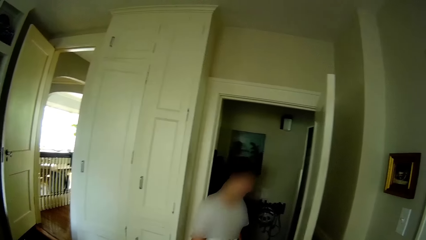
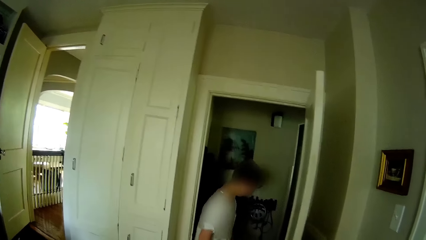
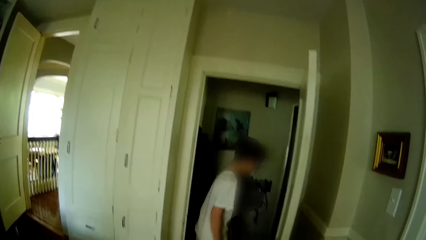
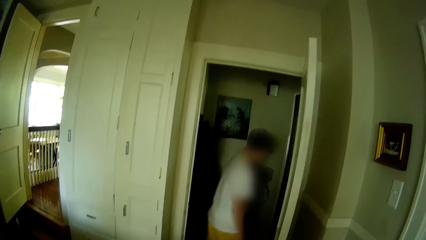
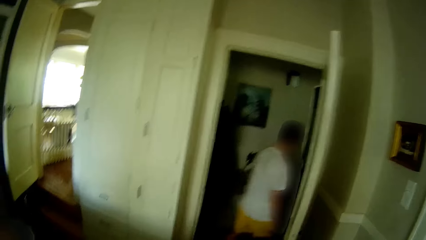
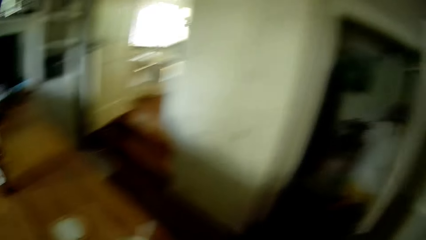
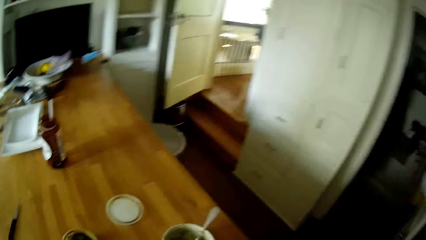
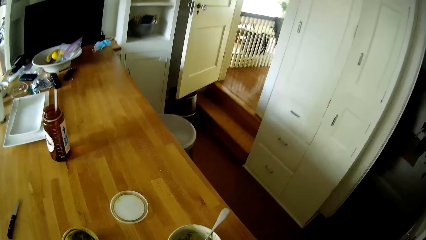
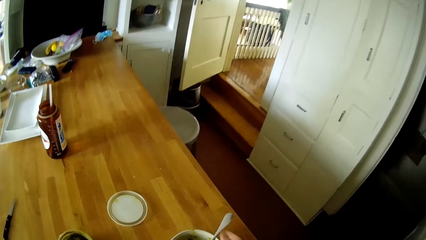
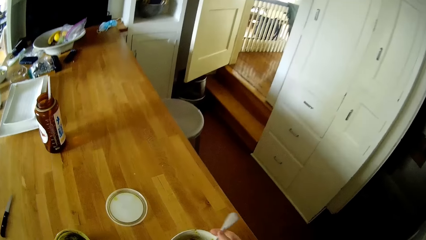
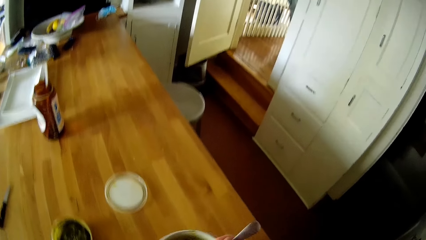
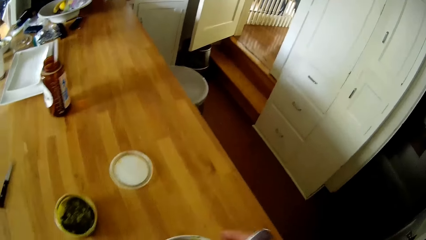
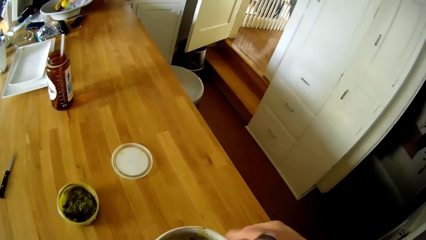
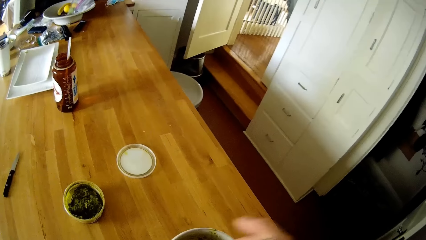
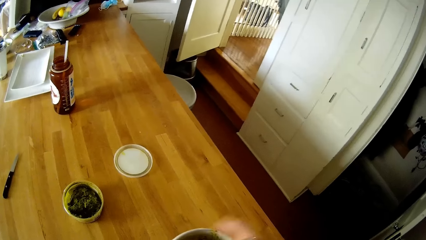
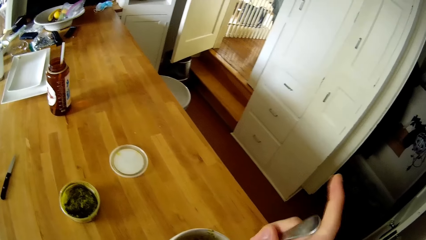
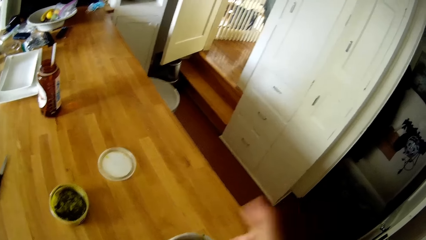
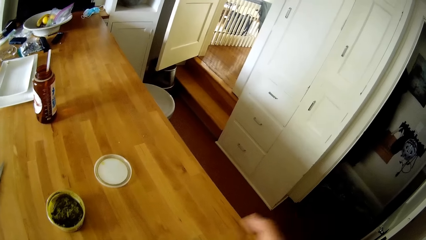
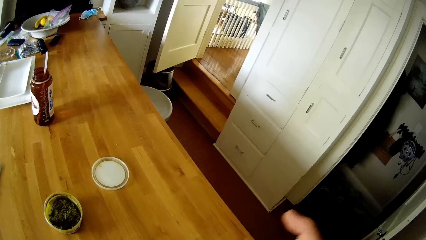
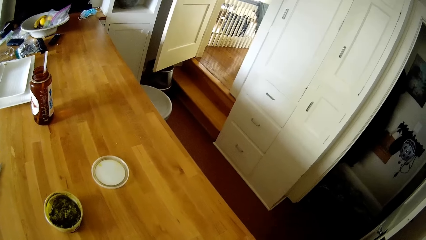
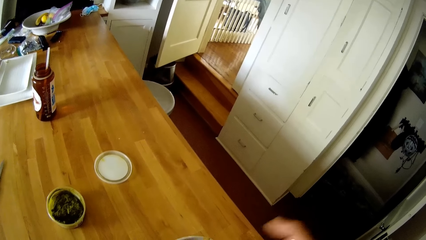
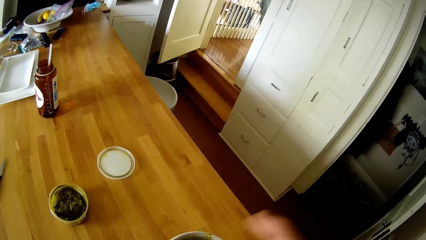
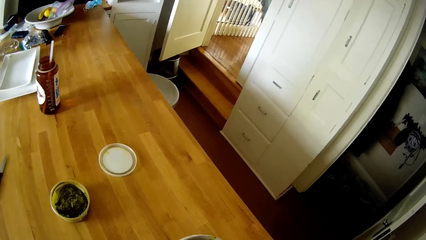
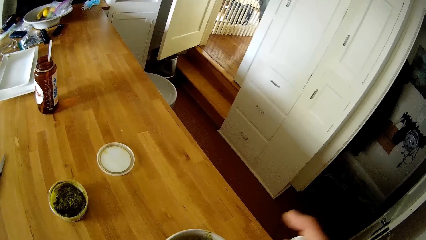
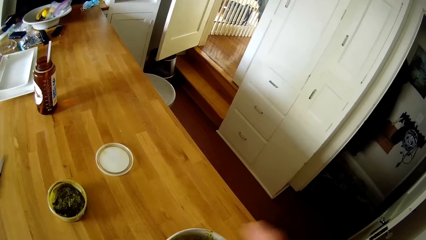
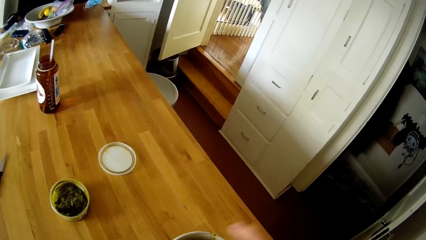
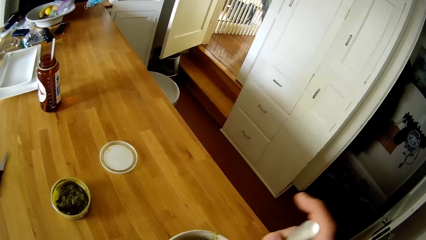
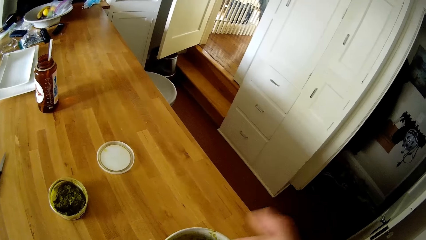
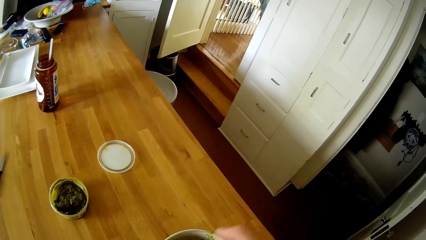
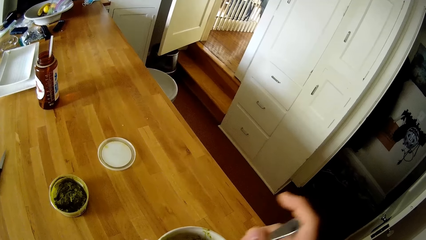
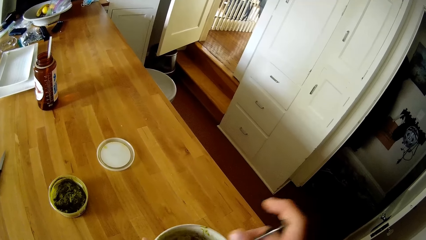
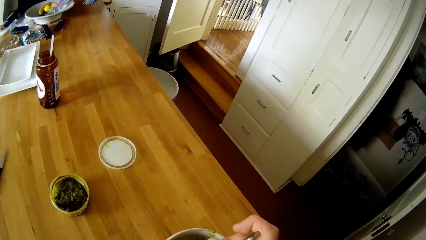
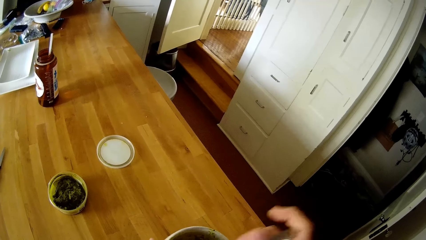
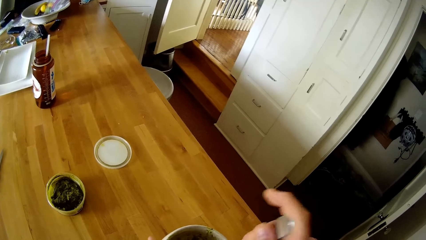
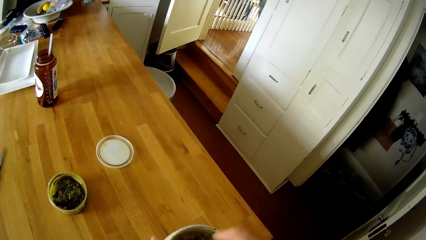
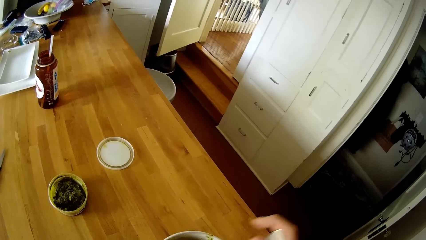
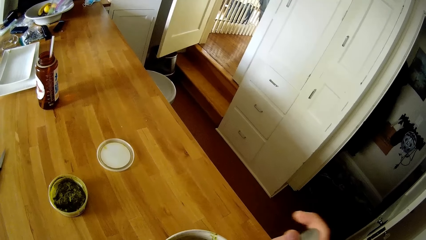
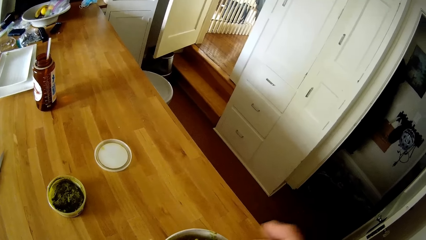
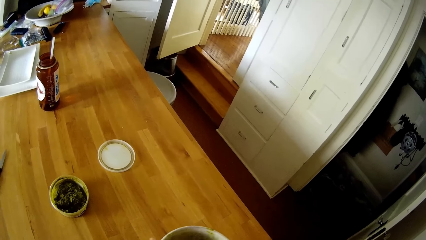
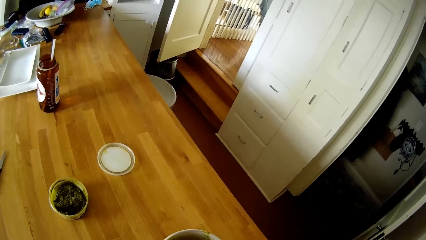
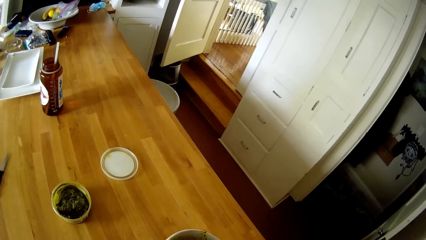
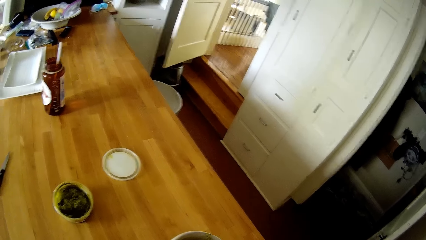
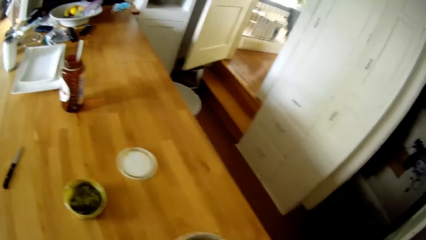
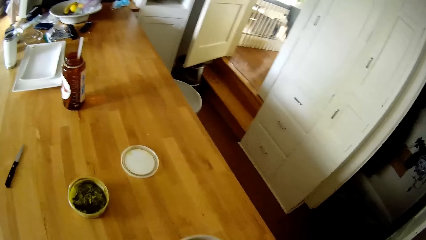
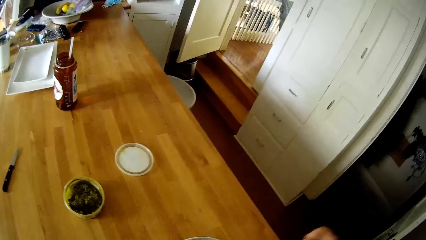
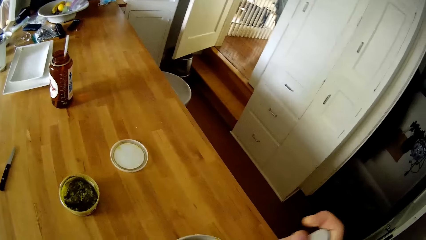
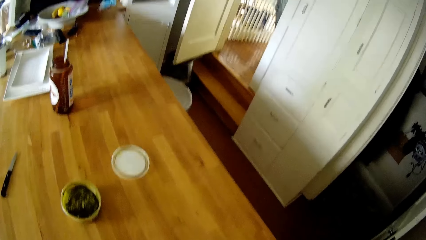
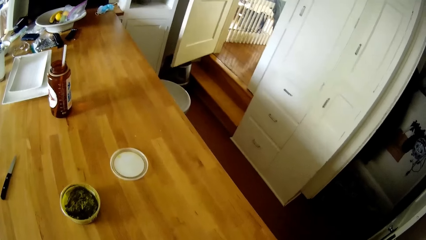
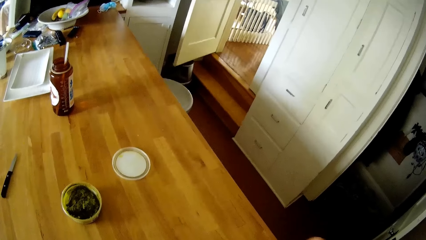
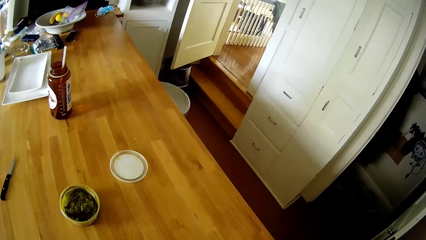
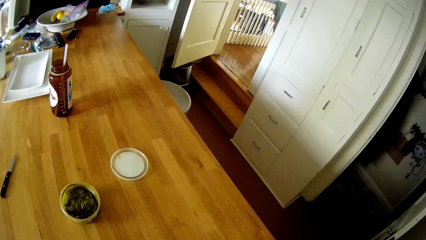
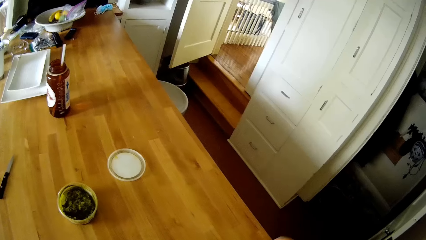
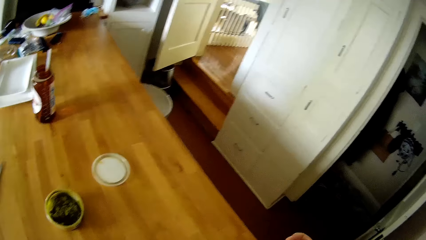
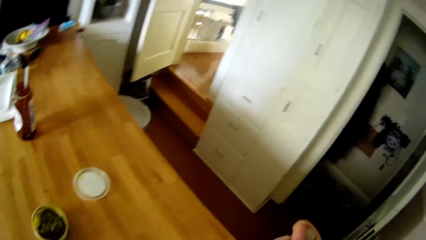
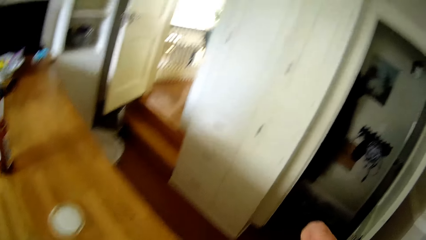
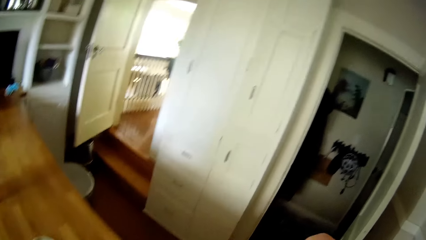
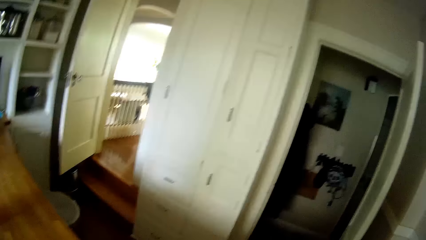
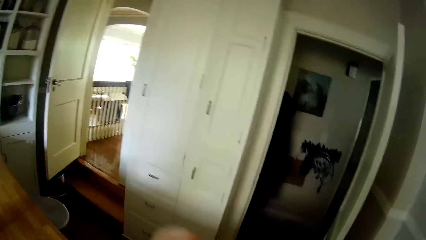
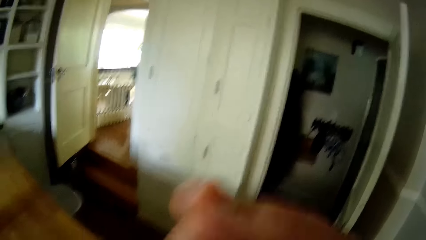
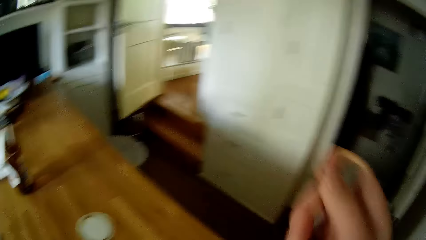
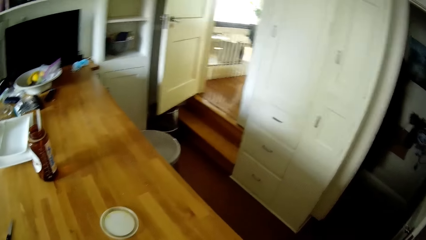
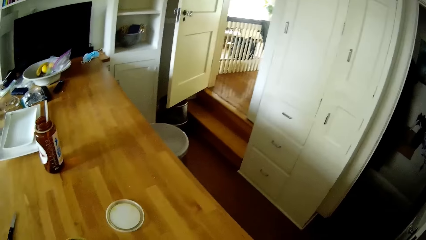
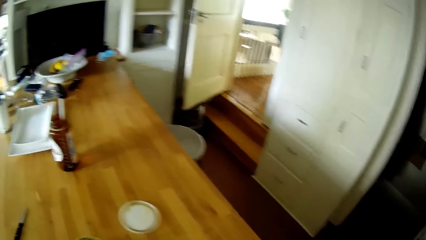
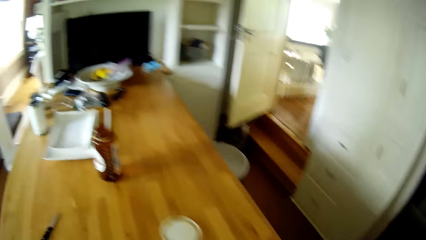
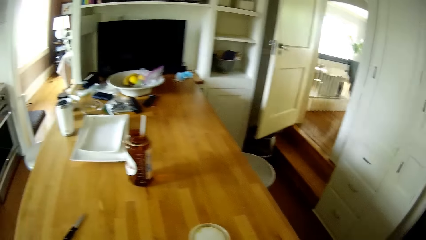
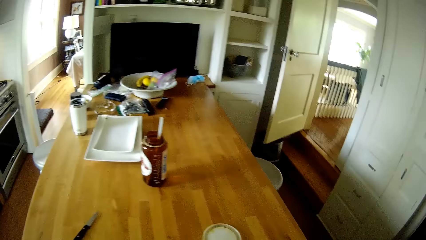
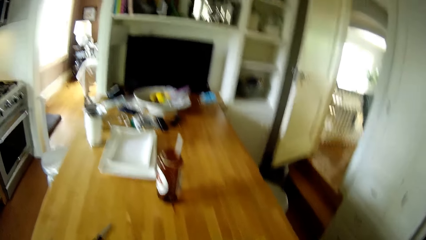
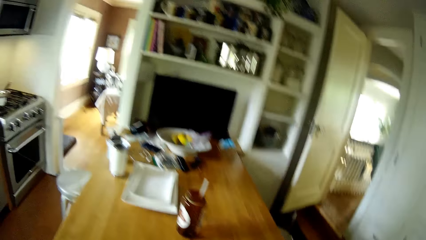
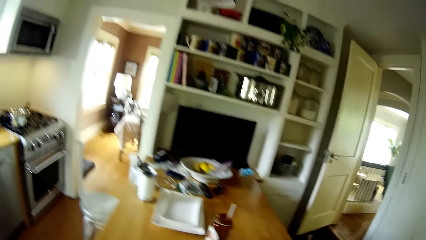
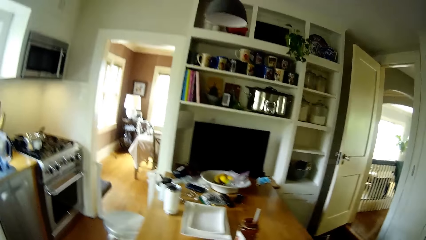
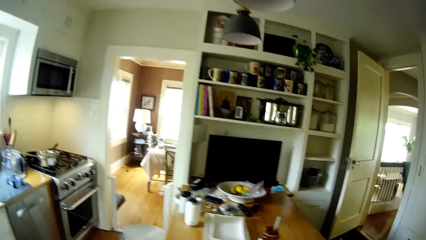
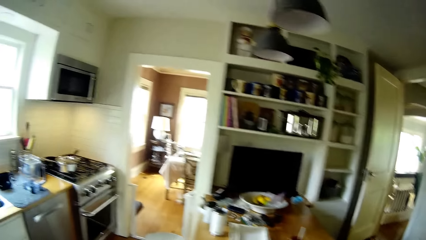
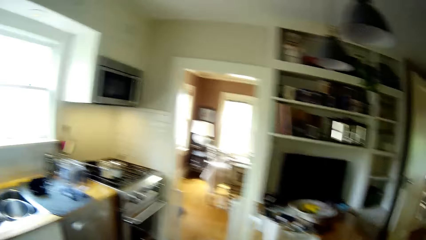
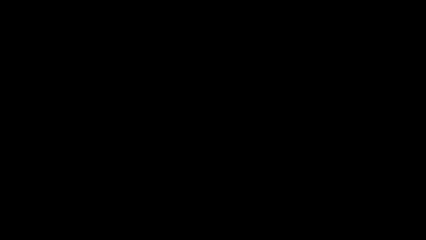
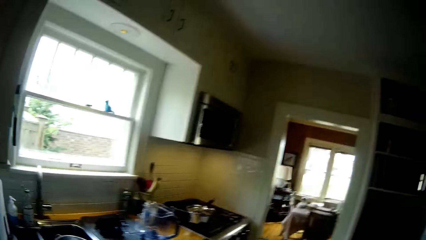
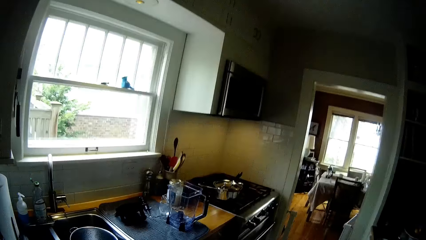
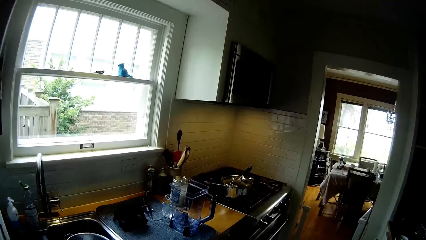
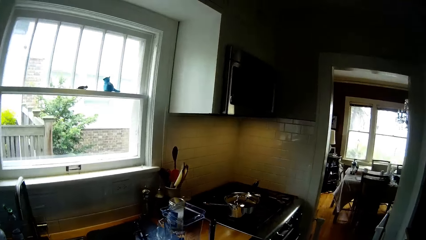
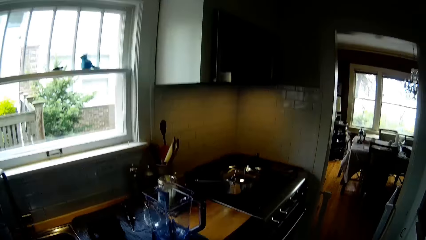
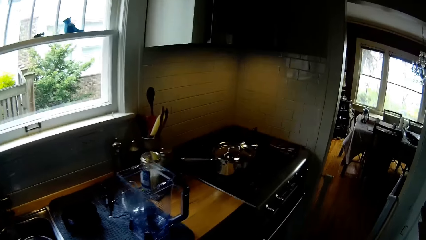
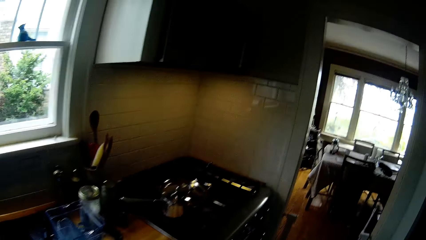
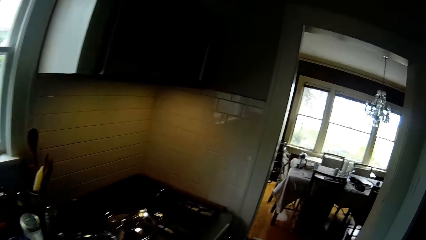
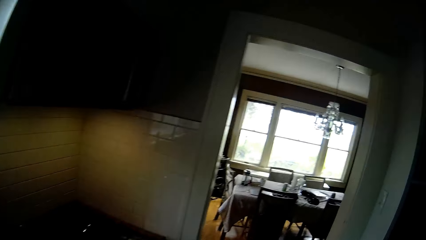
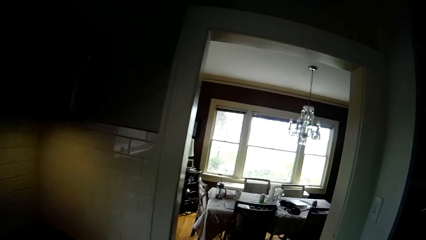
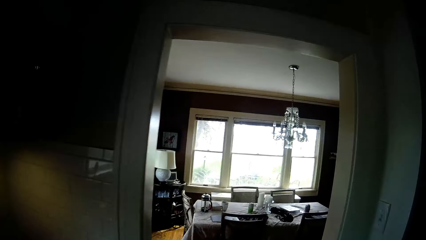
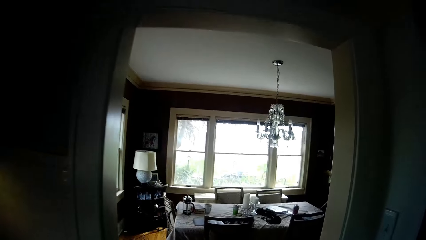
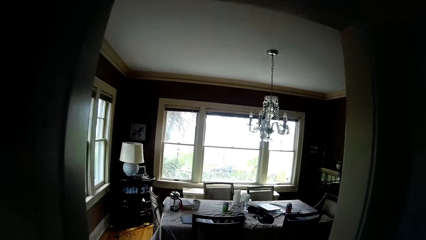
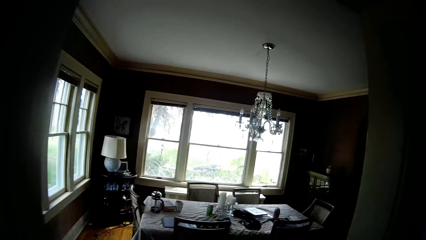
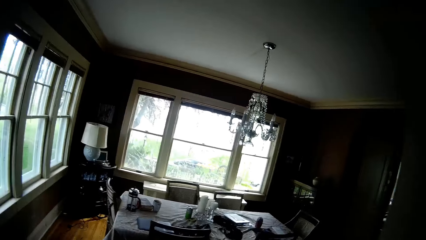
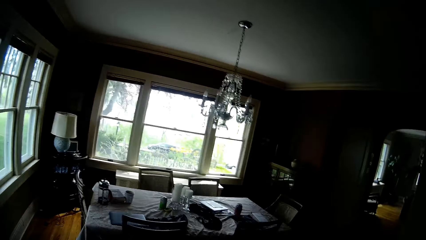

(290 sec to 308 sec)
The boy walks into a store room. The camera wearer picks up a bowl of spaghetti from a table with his right hand. He turns the spaghetti with a spoon in his right hand. He converses with the boy. He walks around.
